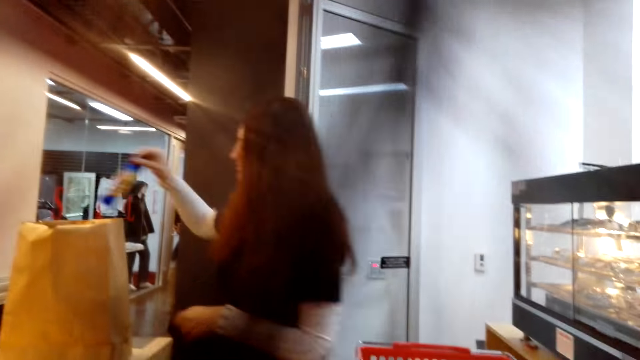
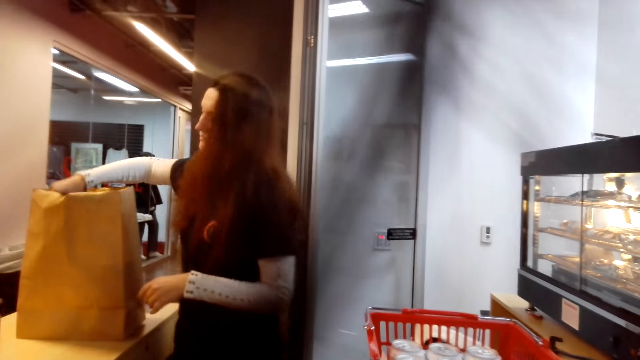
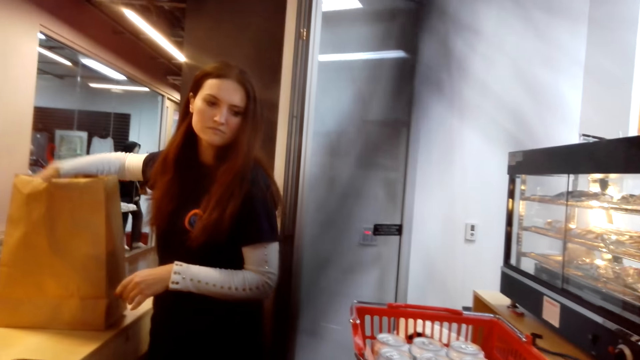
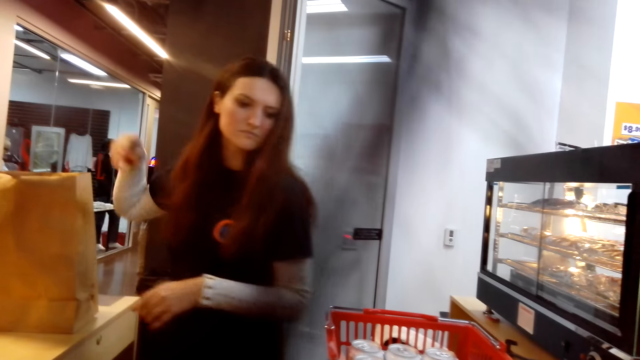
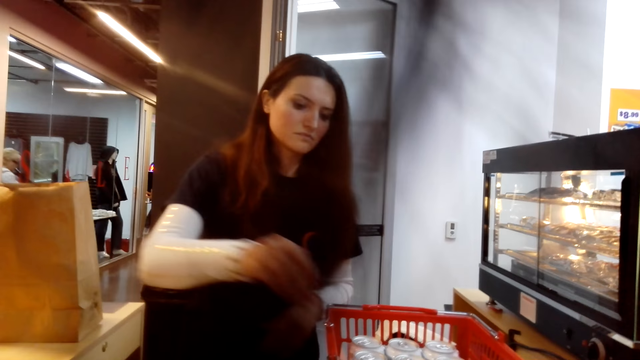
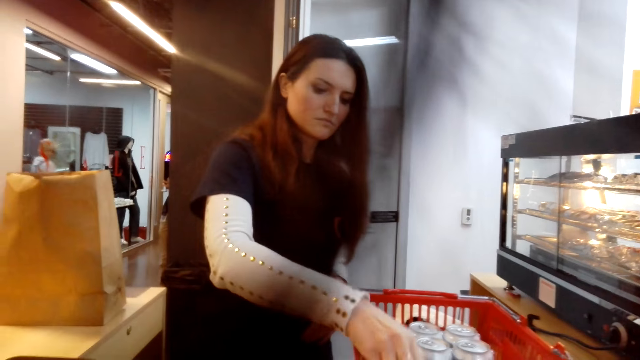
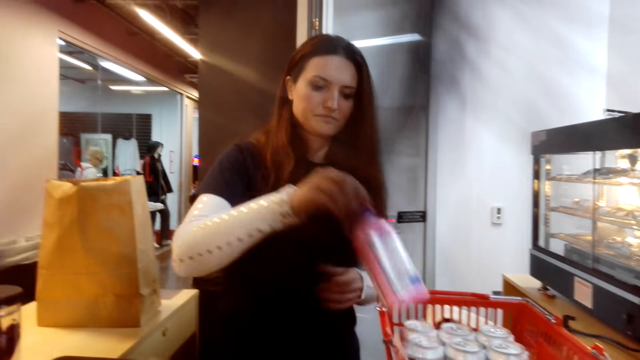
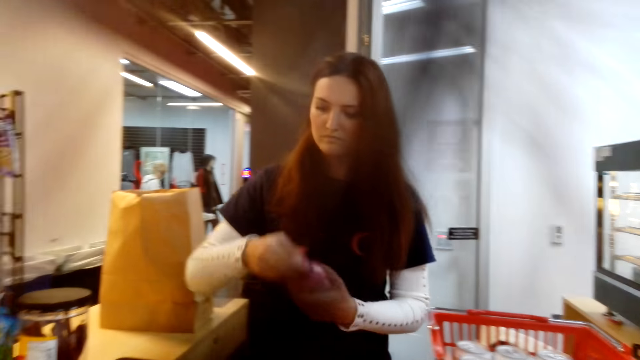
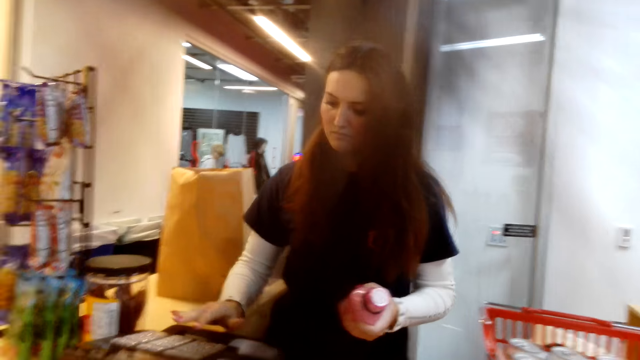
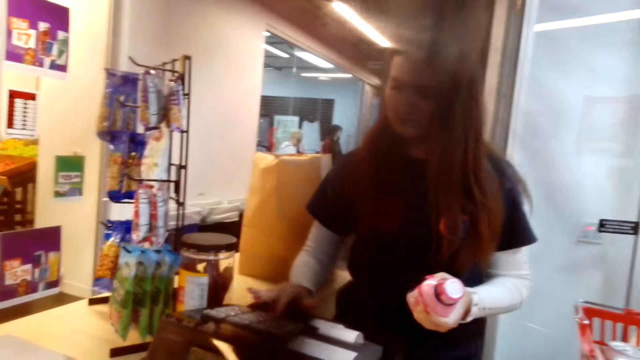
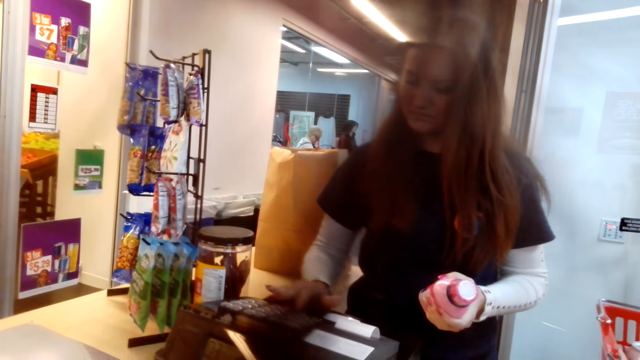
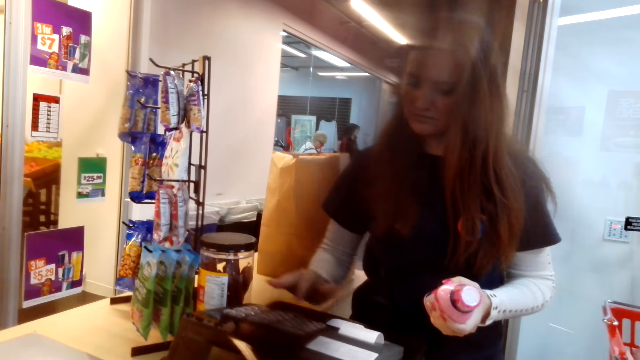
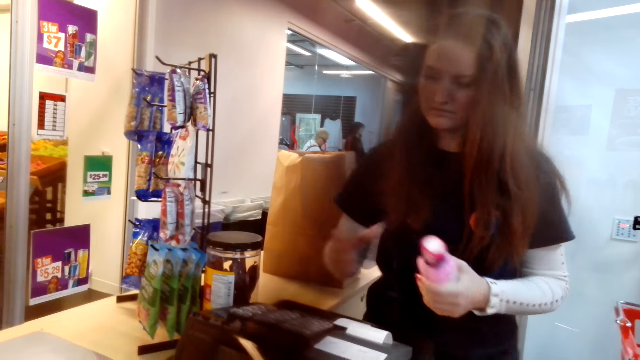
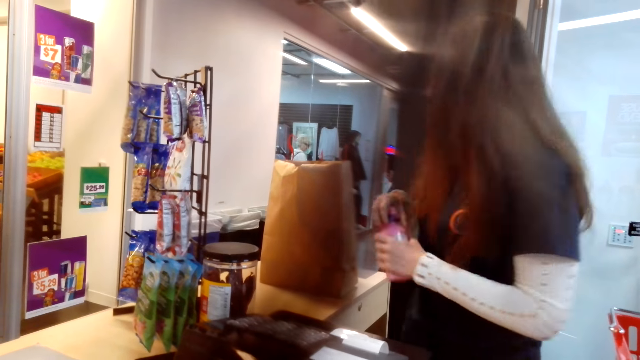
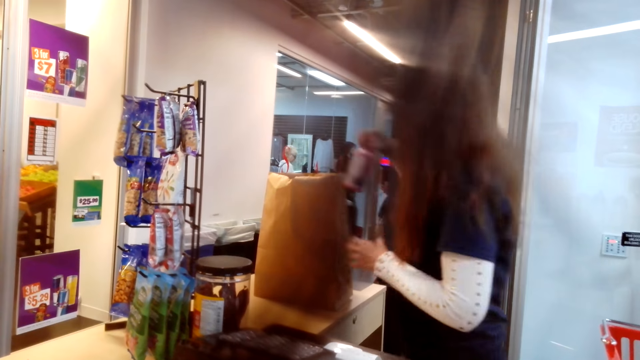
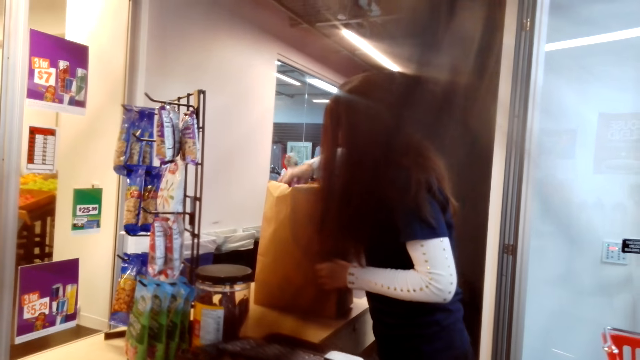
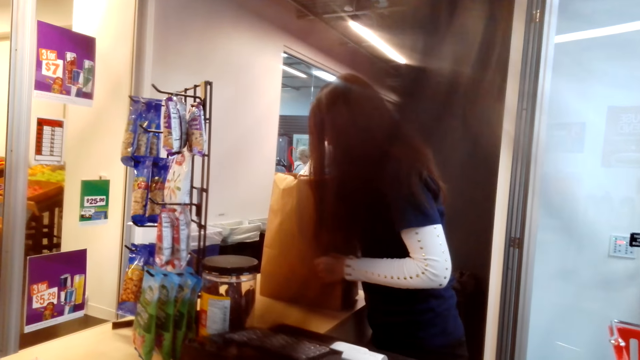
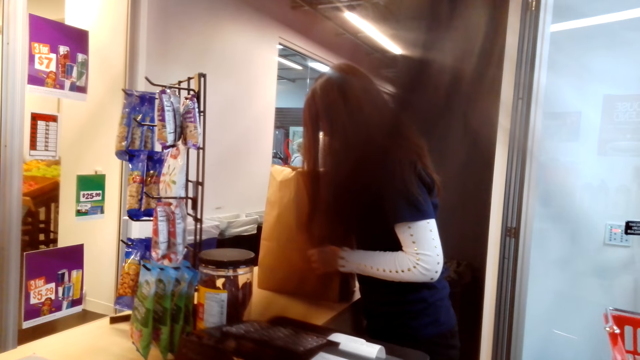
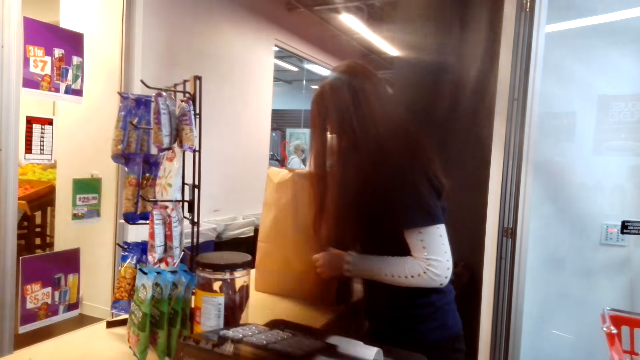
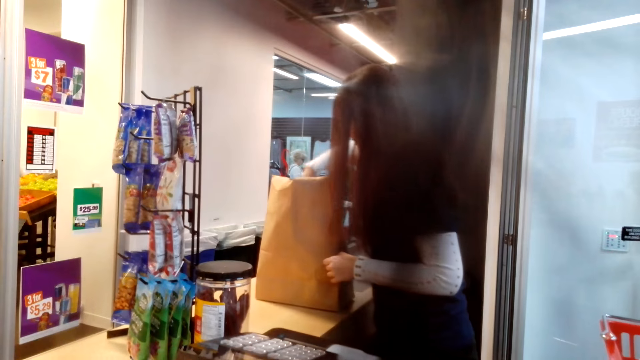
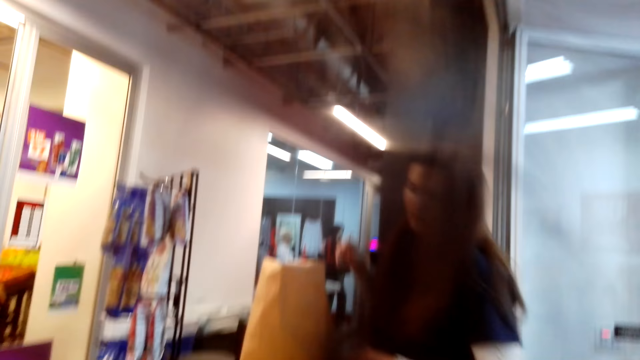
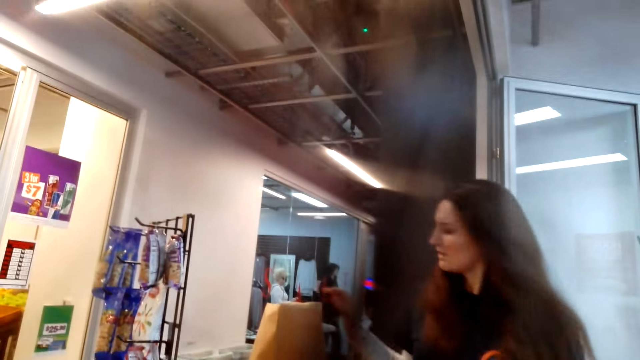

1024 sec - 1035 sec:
A woman puts the item in the shopping bag. She picks something from the basket. She types on the cashier machine, calculates the price, and puts the item in the shopping bag.

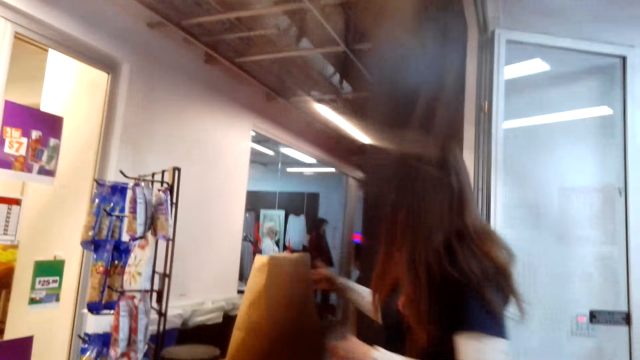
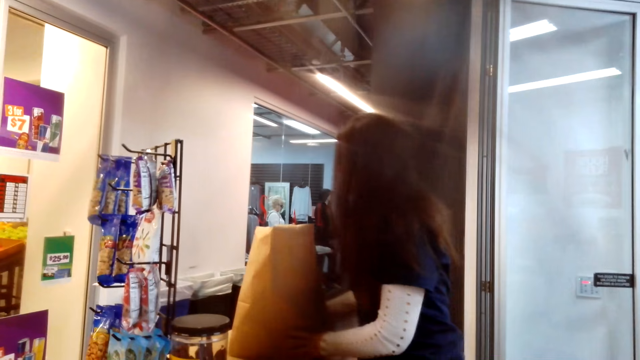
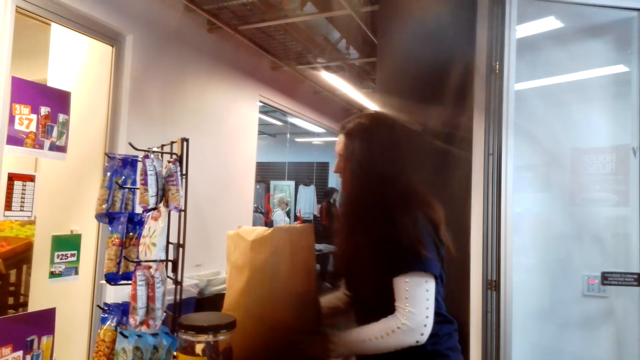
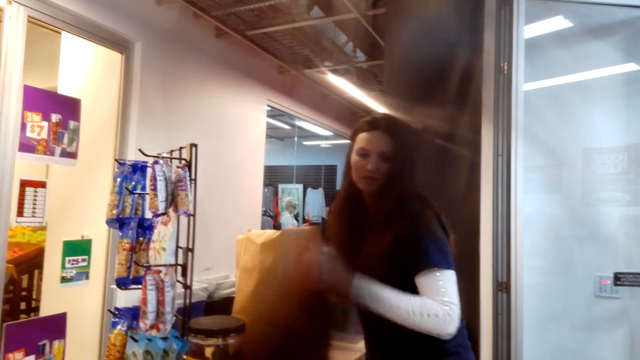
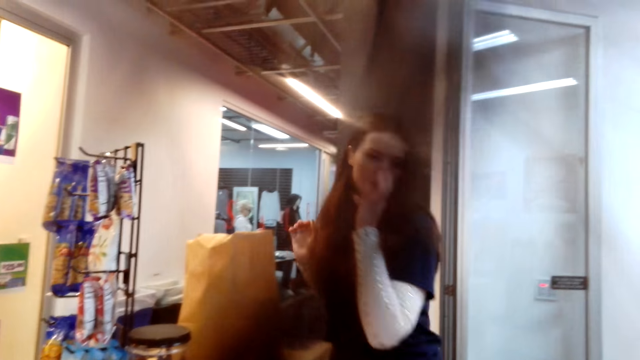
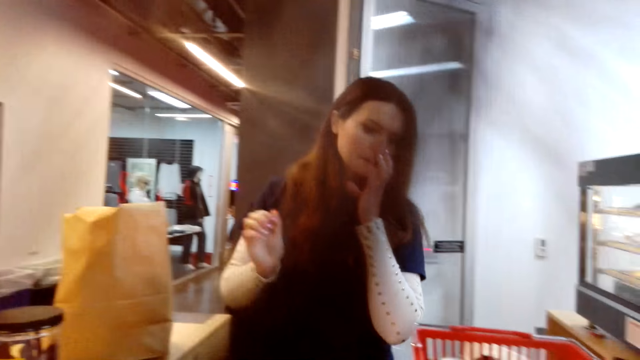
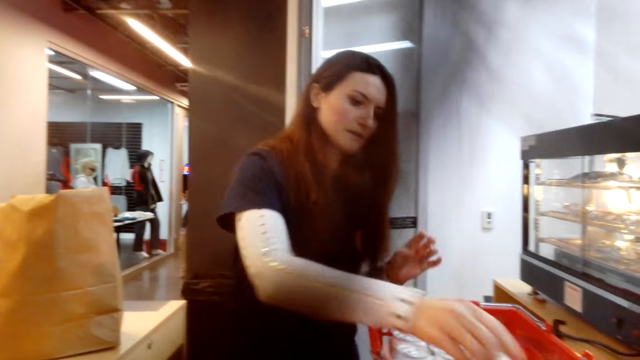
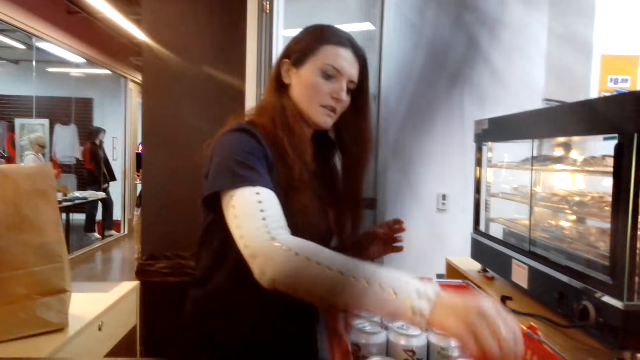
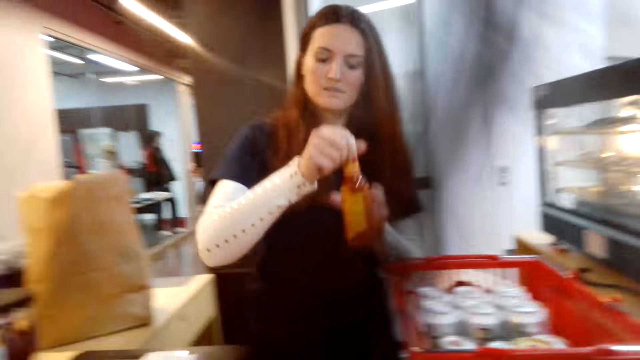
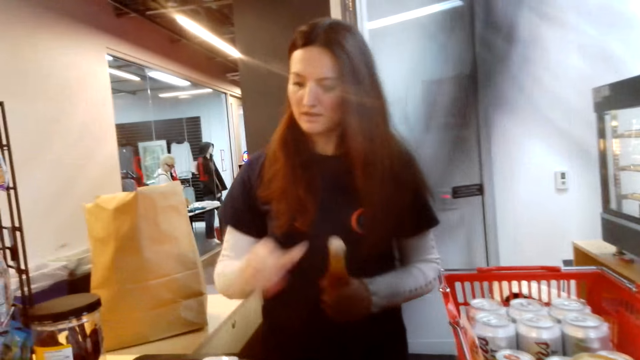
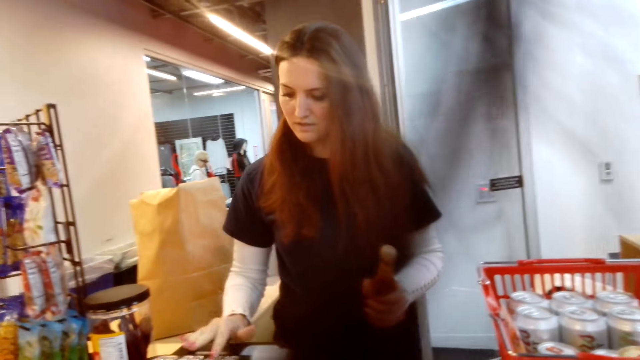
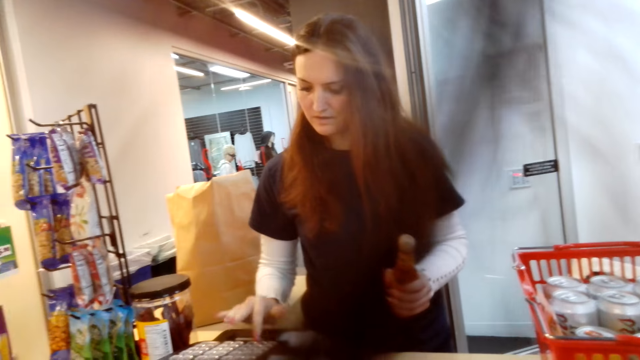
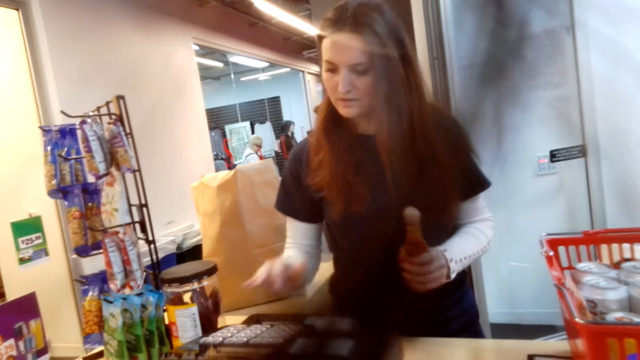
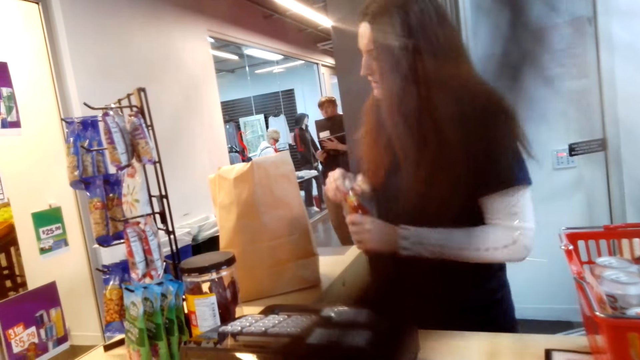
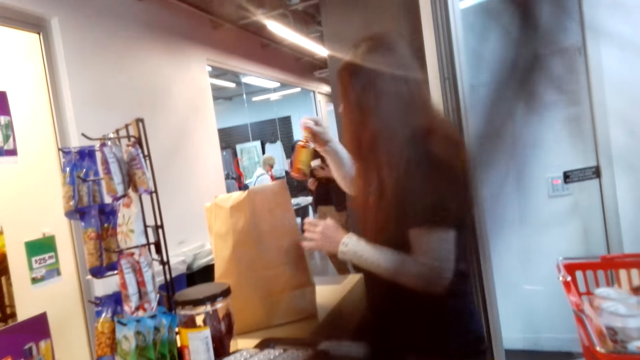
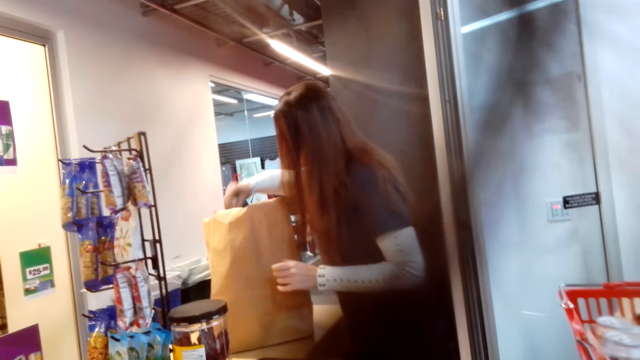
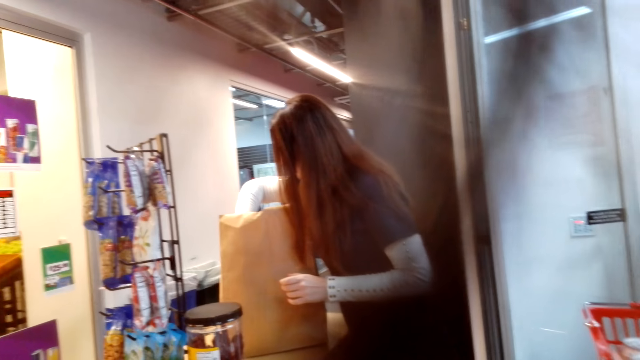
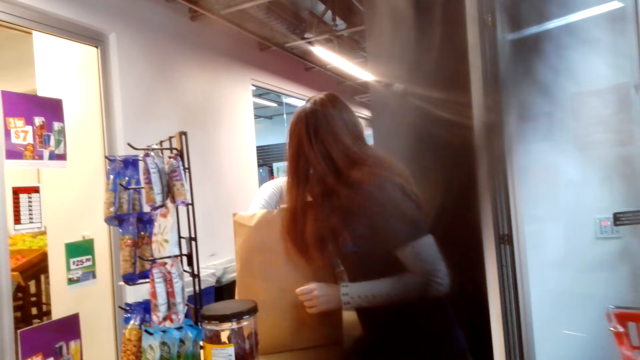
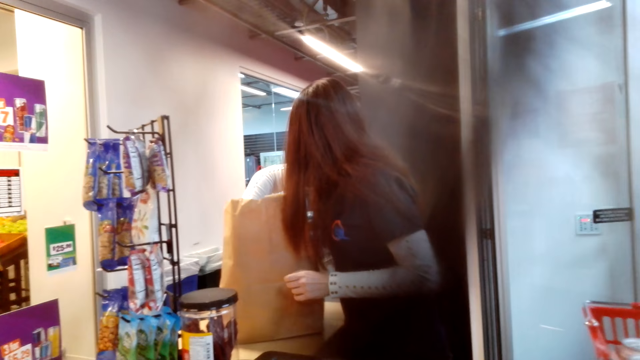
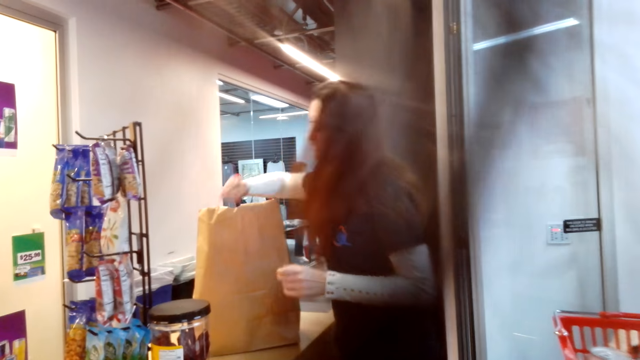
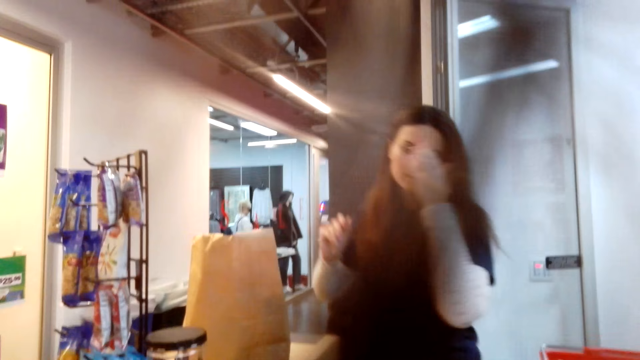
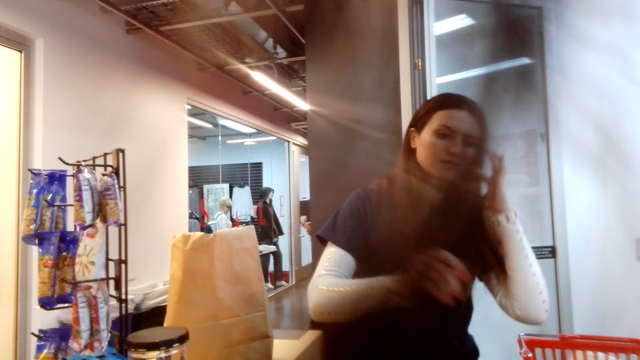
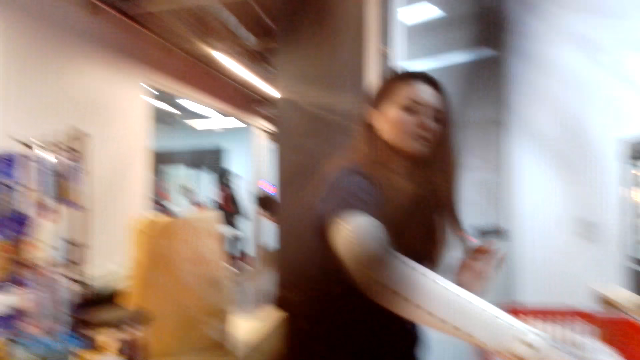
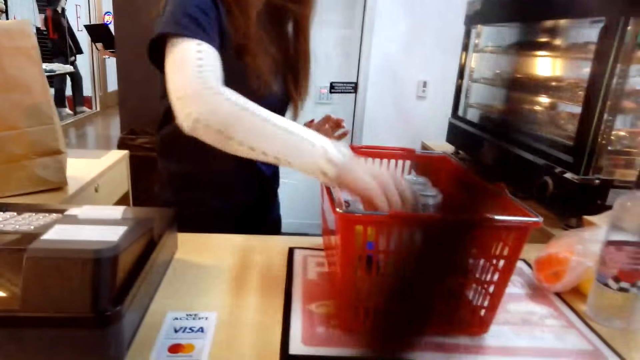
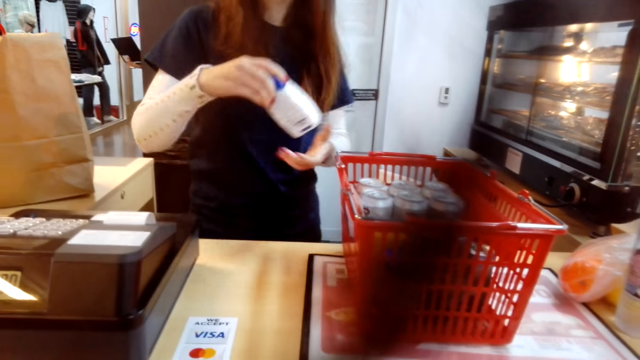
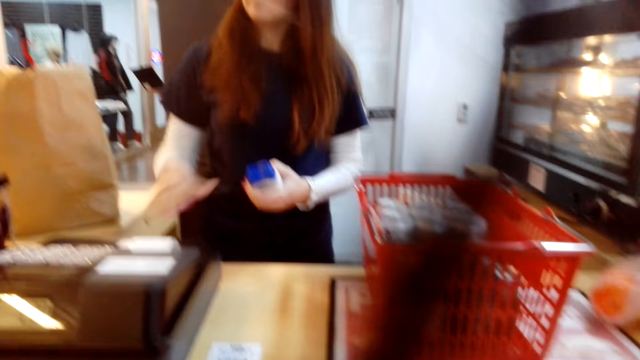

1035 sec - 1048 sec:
A woman moves the packet paper. She picks something from the basket. She types on the cashier machine, calculates the price, and puts the item in the shopping bag. She picks something from the basket.
